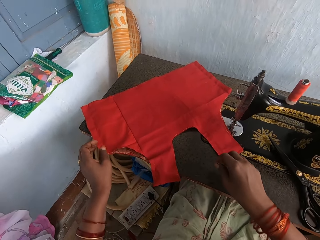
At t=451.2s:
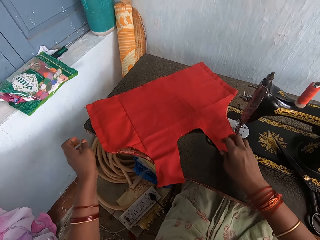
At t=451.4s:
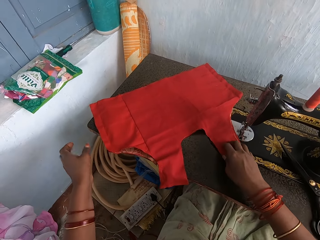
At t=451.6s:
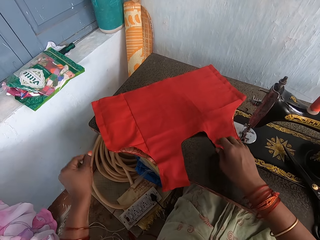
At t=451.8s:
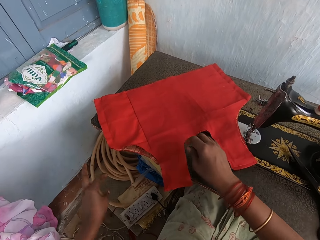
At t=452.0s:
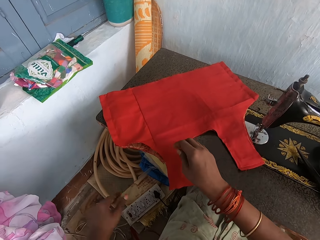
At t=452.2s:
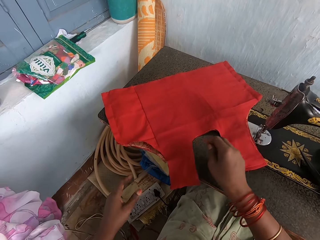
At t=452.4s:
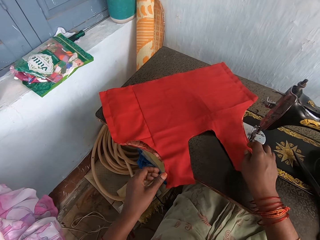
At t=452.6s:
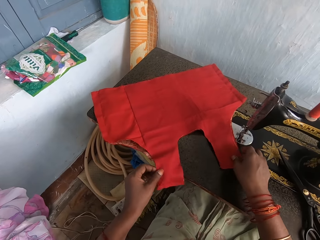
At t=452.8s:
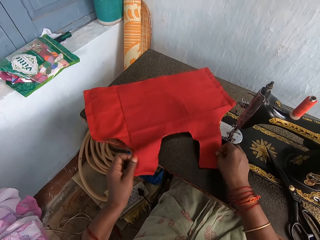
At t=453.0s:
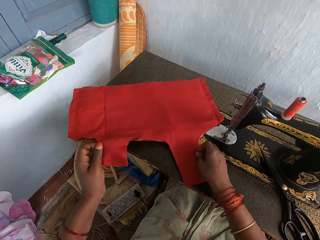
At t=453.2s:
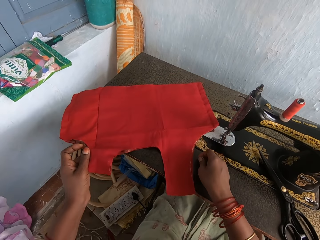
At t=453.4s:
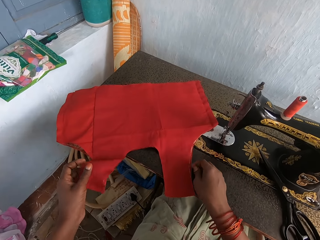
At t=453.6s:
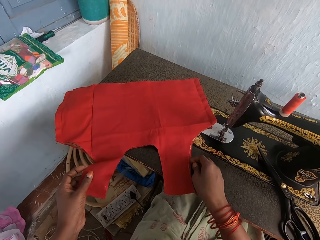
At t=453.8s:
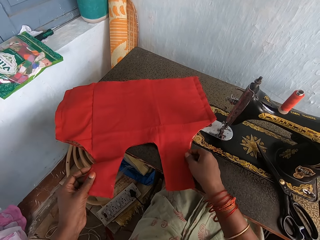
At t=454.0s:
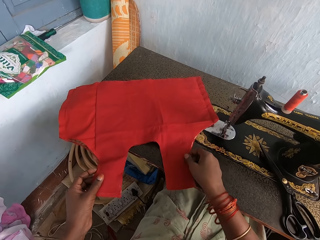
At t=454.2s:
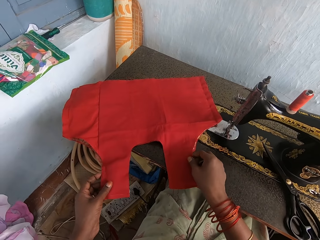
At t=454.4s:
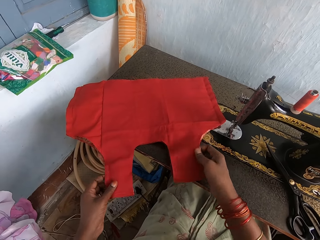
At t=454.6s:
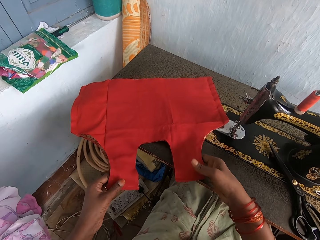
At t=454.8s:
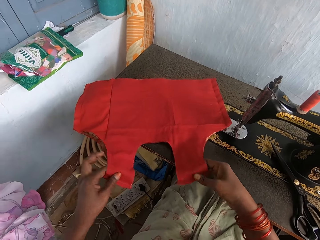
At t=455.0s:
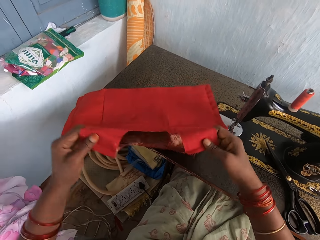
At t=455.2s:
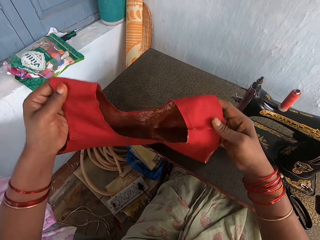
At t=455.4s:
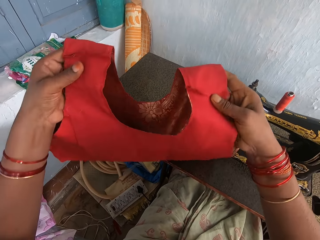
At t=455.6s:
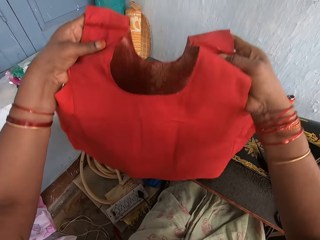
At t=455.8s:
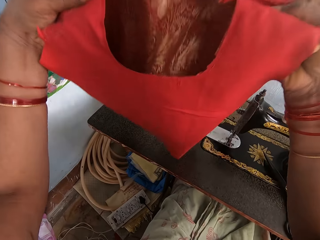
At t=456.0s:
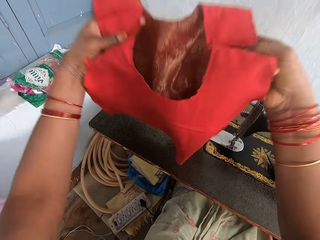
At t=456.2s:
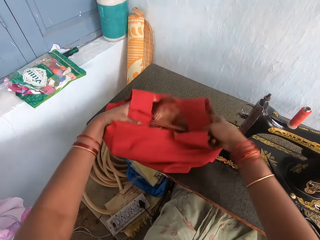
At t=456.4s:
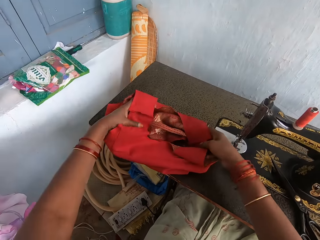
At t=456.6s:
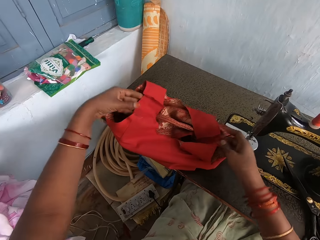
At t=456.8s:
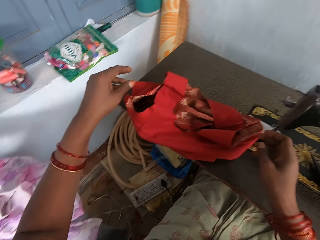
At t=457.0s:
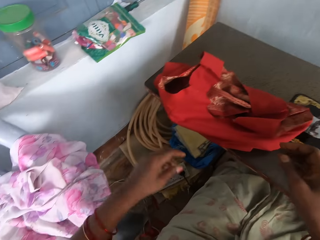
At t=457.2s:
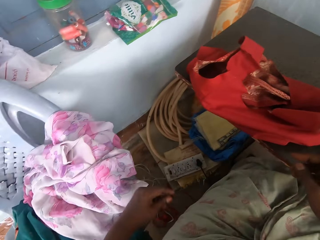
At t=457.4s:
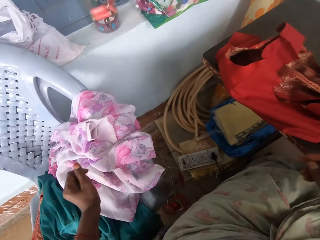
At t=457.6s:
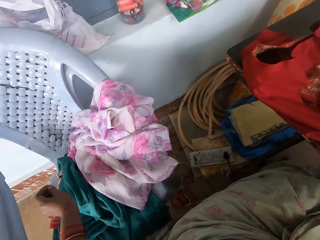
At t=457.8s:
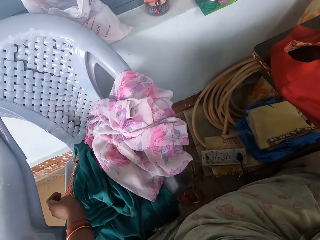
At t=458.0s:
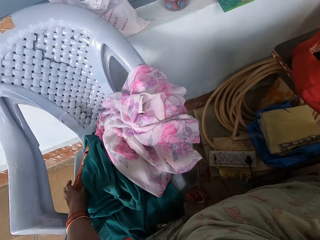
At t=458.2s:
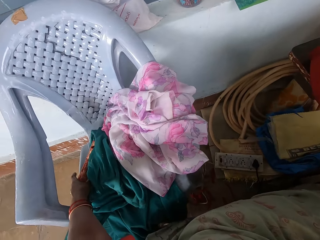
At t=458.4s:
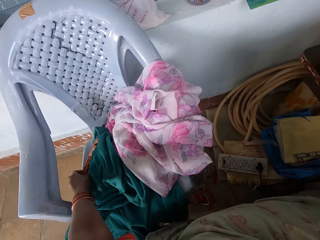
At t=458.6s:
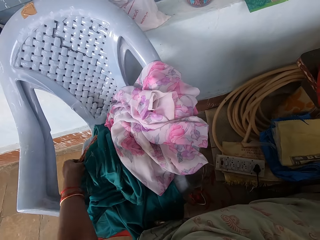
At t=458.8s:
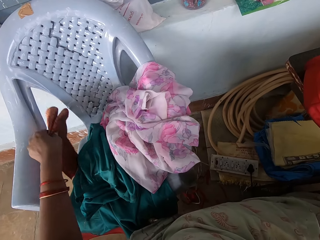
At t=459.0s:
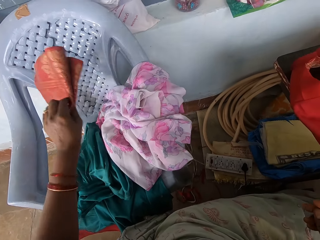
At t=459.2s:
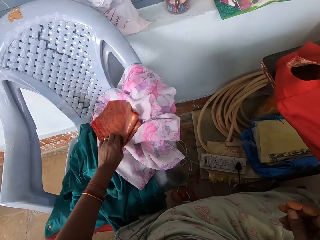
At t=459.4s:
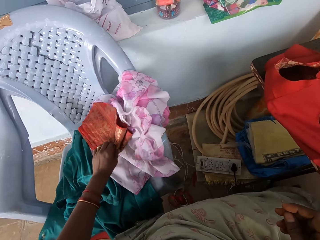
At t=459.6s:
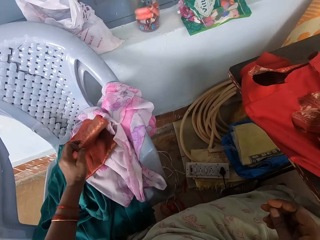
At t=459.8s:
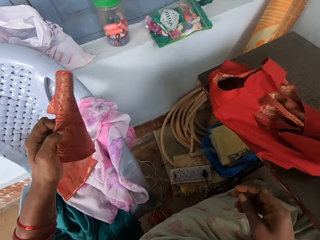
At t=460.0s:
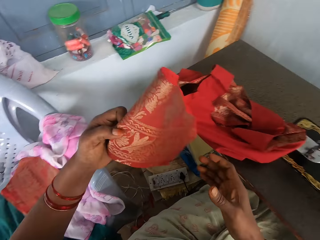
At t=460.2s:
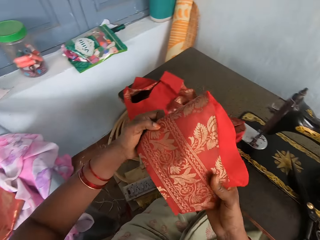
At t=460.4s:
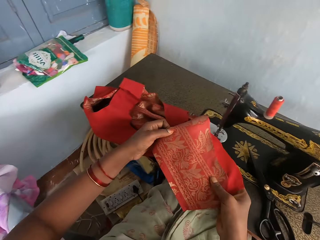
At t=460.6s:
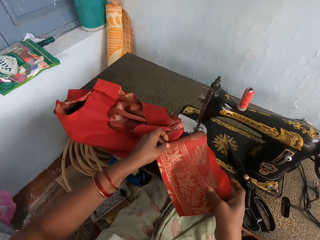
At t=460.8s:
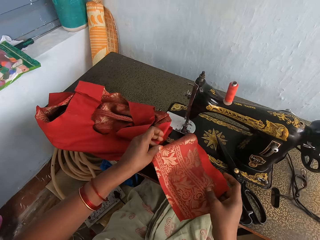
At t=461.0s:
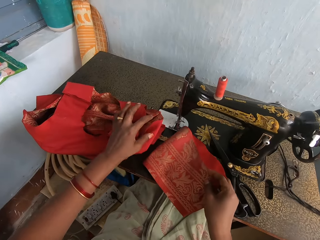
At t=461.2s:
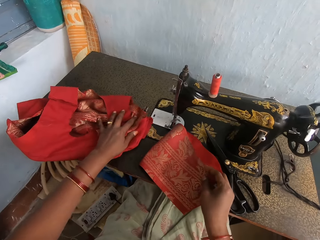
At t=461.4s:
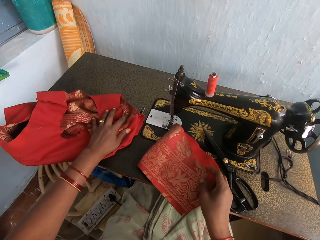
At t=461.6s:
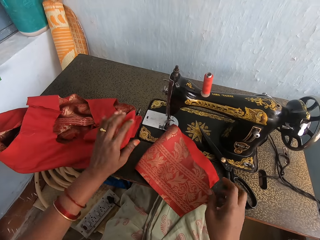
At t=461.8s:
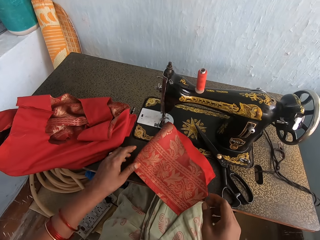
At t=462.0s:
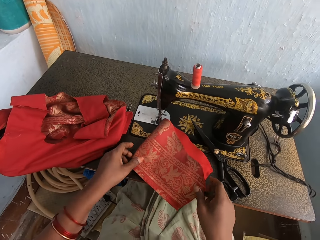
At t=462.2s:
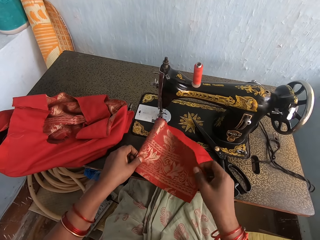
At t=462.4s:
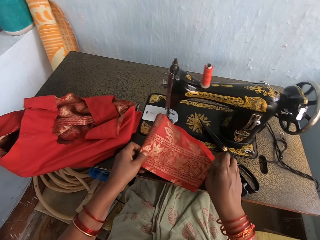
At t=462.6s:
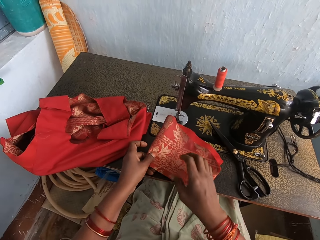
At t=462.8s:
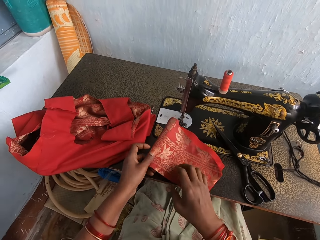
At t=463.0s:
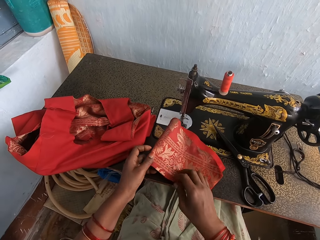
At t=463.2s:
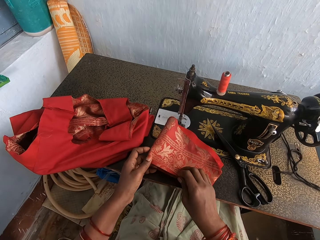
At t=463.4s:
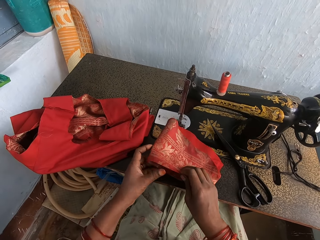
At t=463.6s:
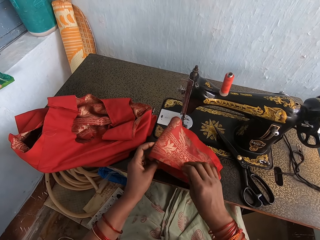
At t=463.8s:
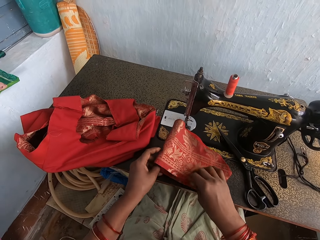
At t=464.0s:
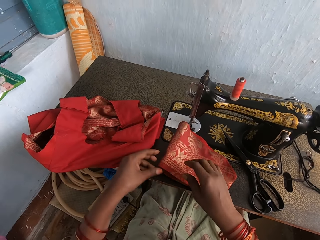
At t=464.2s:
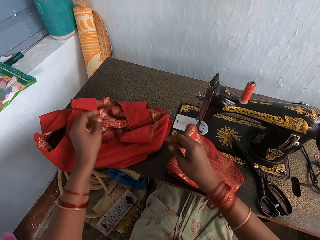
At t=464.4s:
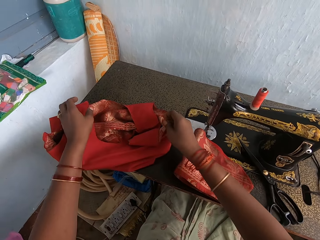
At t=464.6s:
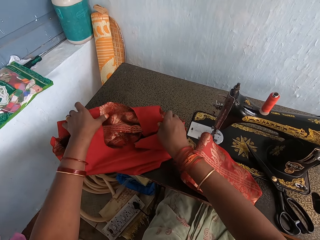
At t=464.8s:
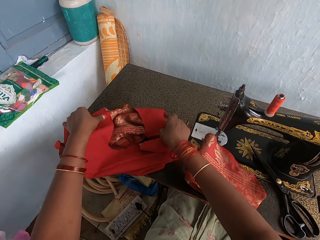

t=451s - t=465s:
The camera wearer drops the left hand. They pick up the cloth. They hold the cloth with both hands. They lift the cloth with both hands. They drop the cloth back to the sewing machine table with both hands. They pick up two cloth pieces from the chair in the room with the left hand. They drop a piece of cloth on the chair. They hold the cloth with both hands. They drop the cloth piece on the table. They push the cloth on the table with the left hand. They position the cloth piece on the table. They align the cloth with both hands.

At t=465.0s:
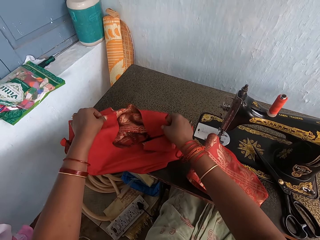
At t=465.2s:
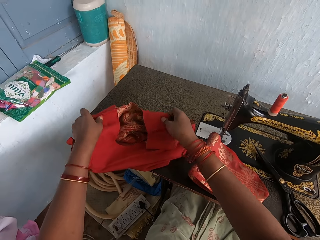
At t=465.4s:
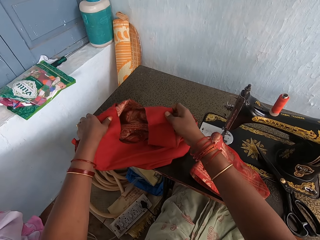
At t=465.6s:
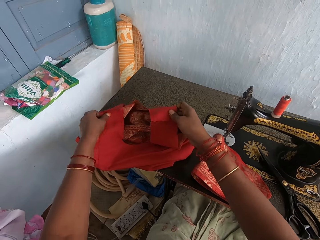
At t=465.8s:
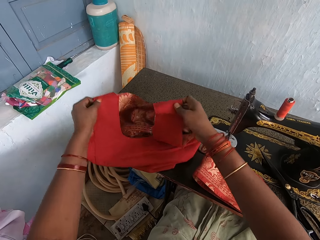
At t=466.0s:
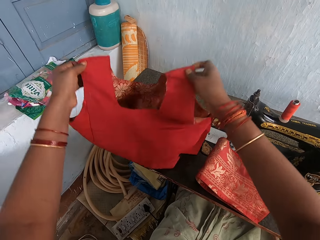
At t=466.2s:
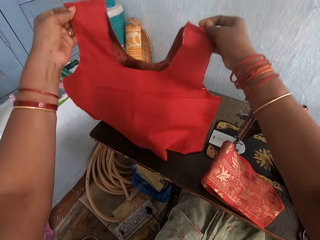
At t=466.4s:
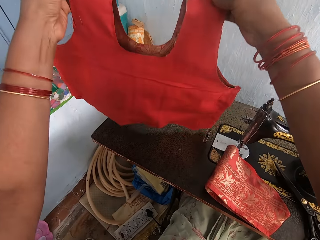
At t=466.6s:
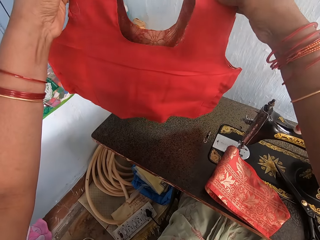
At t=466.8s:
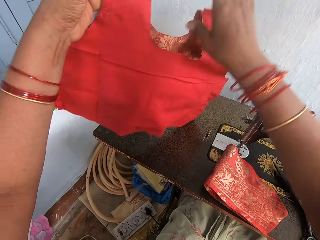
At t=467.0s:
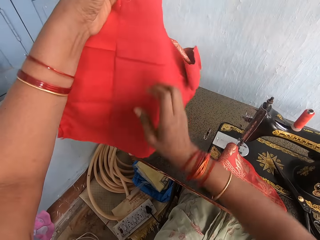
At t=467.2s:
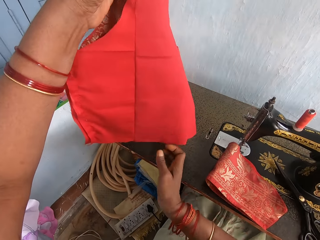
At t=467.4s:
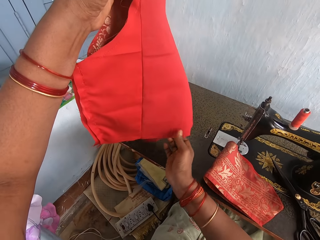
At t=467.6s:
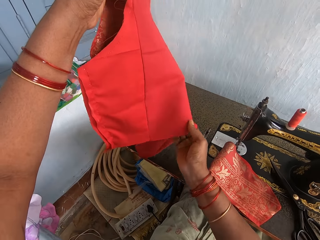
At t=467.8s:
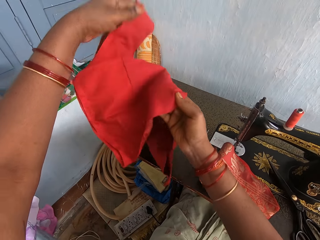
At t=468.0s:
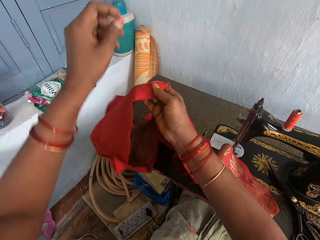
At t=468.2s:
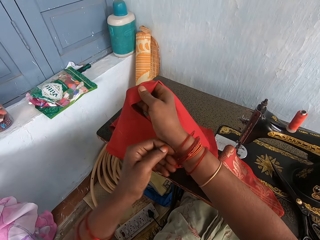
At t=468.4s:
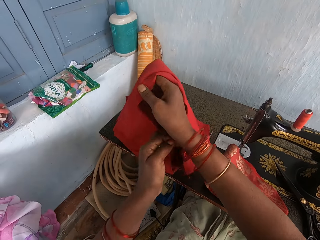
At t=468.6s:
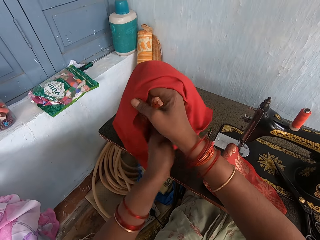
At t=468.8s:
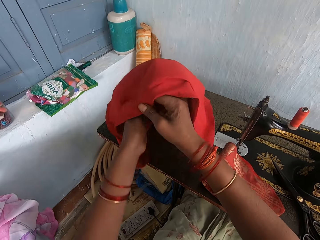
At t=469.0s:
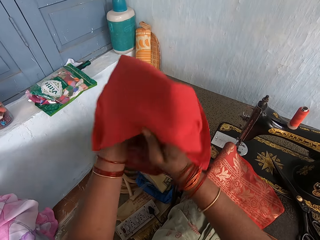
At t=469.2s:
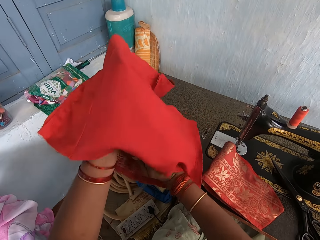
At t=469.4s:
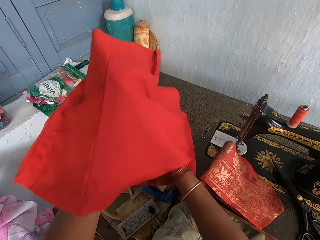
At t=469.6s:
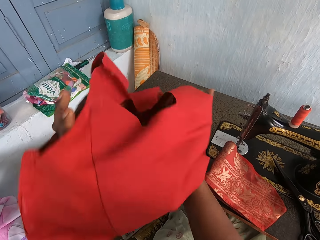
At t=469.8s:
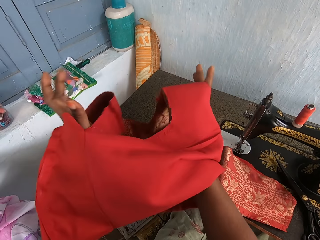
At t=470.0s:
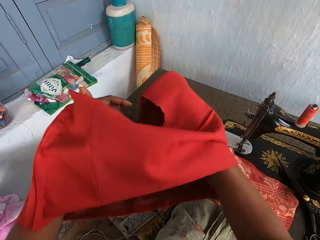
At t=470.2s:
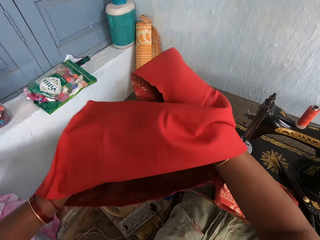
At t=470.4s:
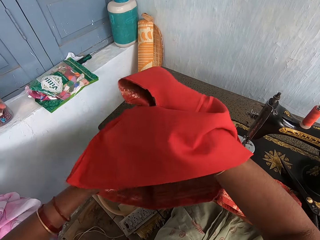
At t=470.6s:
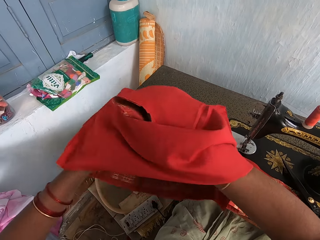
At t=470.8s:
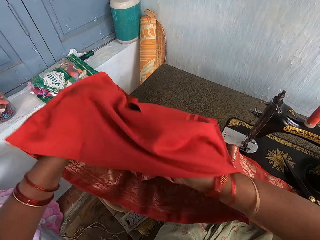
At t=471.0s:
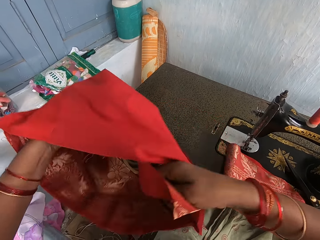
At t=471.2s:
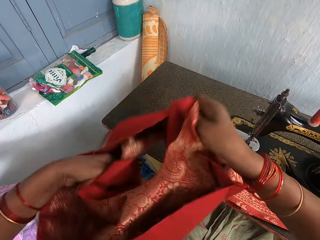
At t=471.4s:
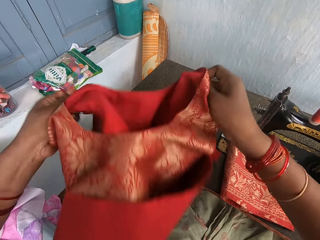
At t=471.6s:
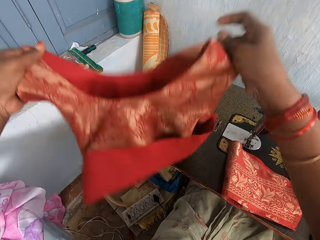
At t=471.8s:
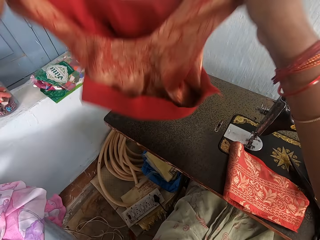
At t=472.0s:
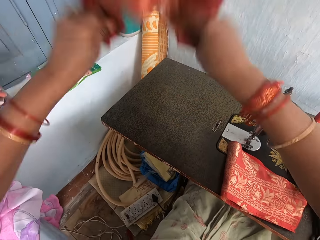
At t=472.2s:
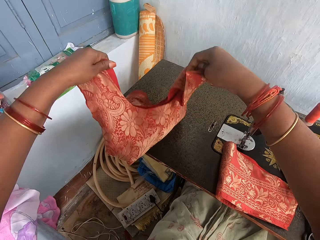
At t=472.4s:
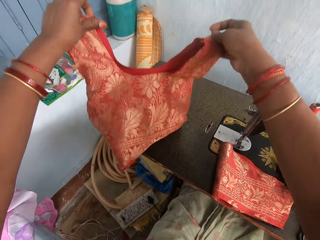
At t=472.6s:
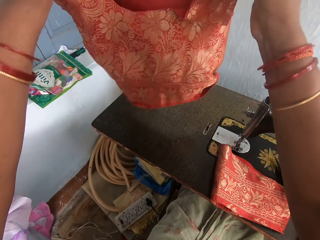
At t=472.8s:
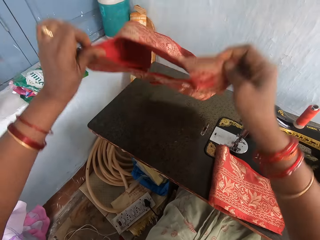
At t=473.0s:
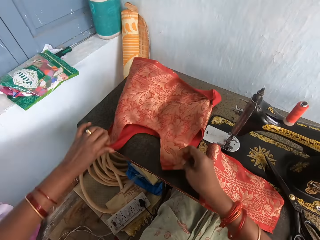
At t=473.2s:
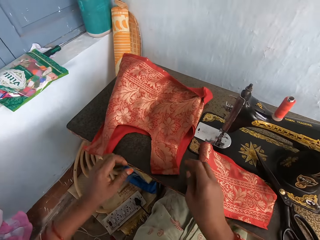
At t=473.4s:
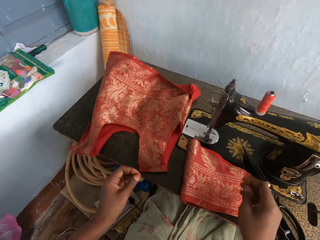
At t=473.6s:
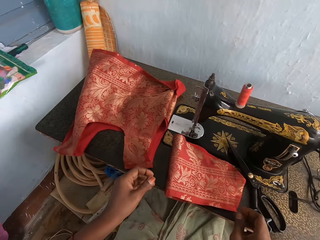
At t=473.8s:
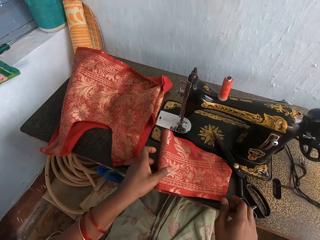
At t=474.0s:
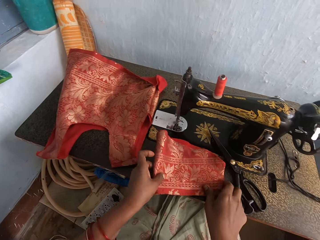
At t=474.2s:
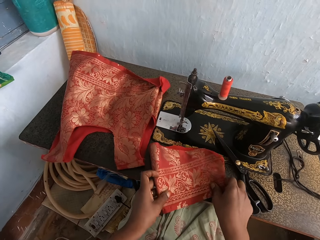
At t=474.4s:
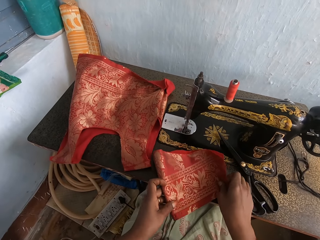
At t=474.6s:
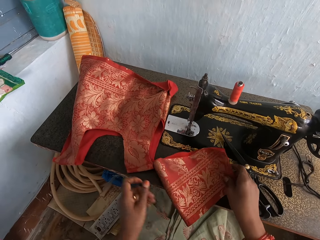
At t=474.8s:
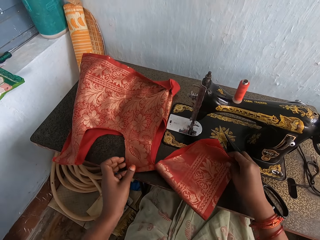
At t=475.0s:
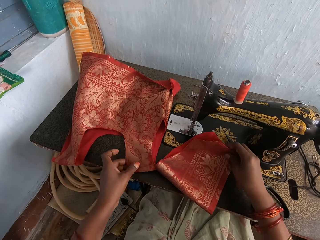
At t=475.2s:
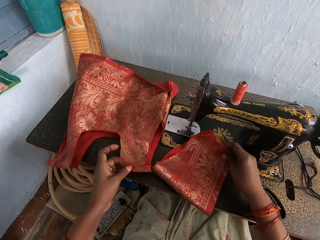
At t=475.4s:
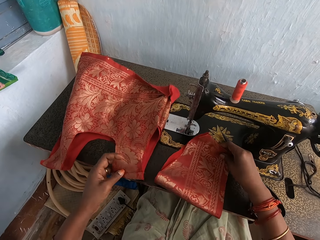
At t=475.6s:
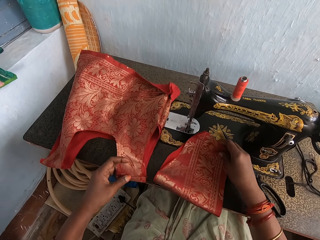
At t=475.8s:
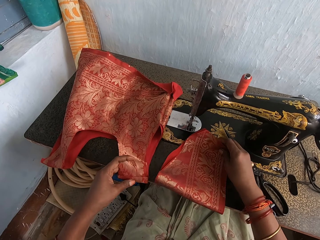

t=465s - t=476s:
The camera wearer picks up the blouse cloth on the table with both hands. They lift the cloth. They inspect the cloth with both hands. They turn the blouse inside out with both hands. They shake the cloth. They flip the cloth with both hands. They drop the cloth on the table. They position the cloth piece on the table. They pick up the cloth with both hands. They position the blouse on the table.
